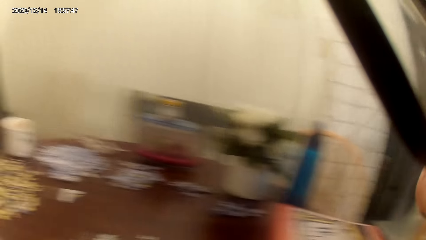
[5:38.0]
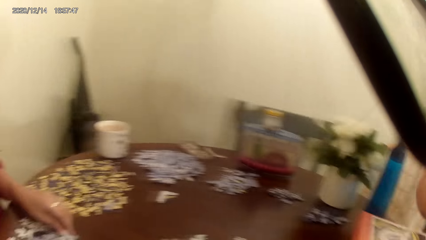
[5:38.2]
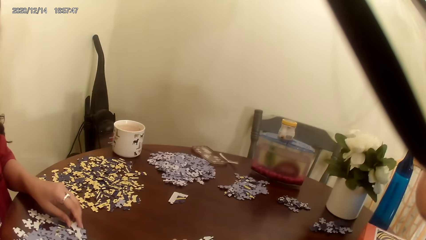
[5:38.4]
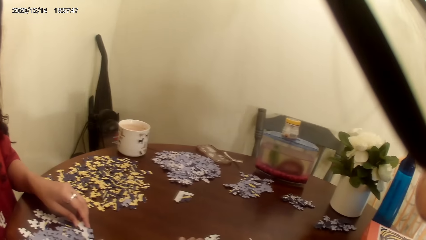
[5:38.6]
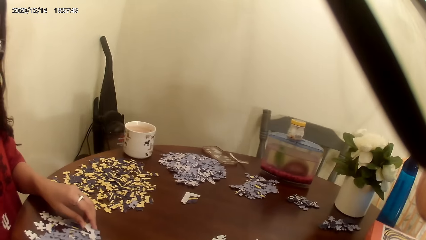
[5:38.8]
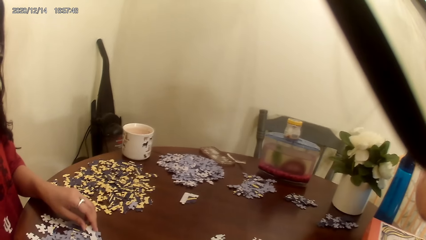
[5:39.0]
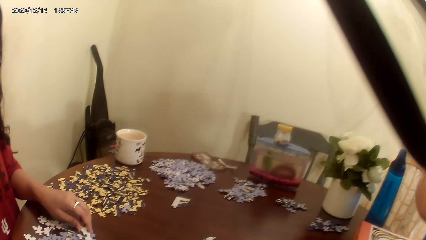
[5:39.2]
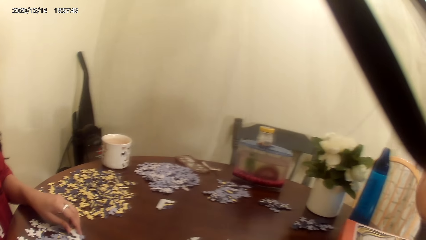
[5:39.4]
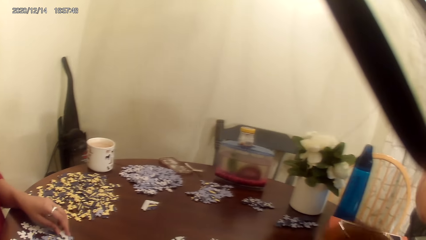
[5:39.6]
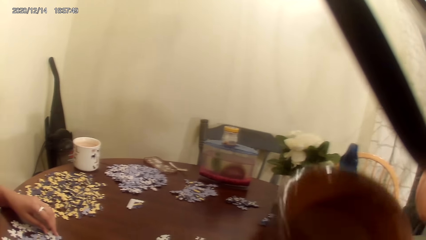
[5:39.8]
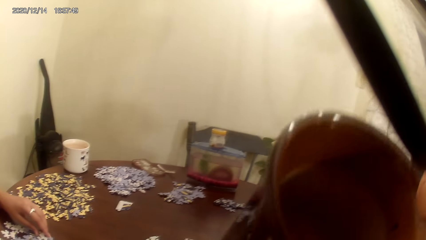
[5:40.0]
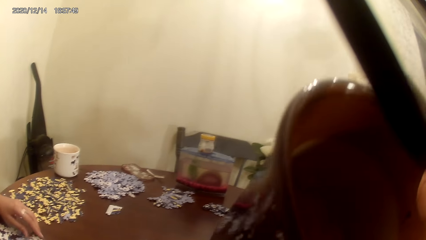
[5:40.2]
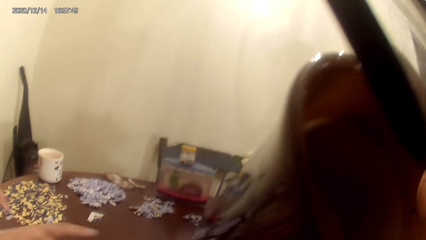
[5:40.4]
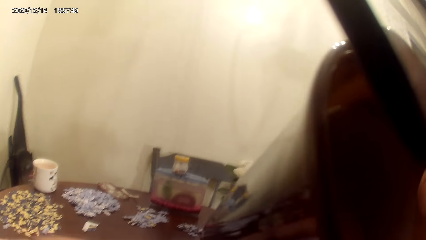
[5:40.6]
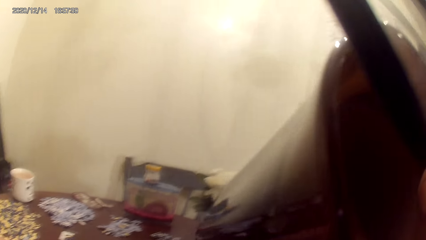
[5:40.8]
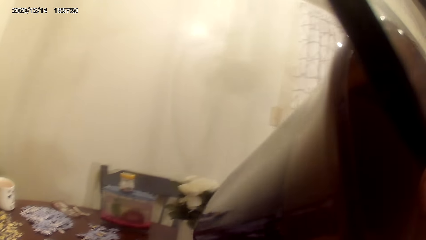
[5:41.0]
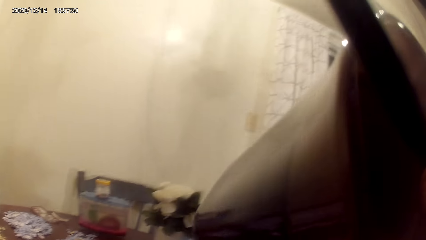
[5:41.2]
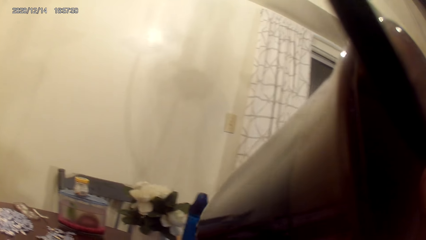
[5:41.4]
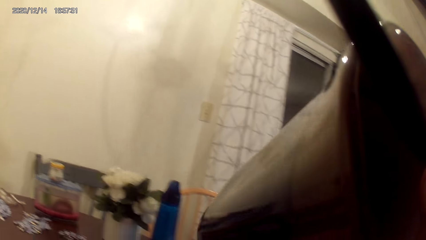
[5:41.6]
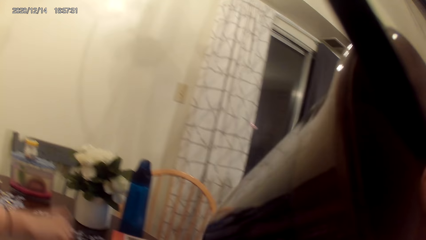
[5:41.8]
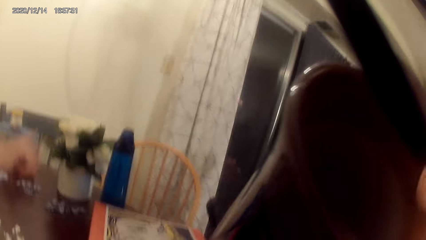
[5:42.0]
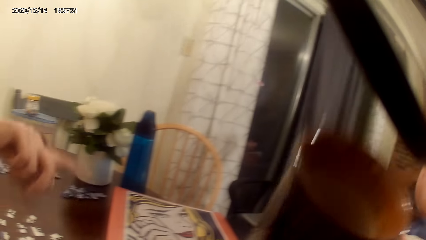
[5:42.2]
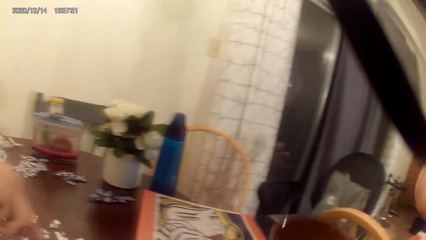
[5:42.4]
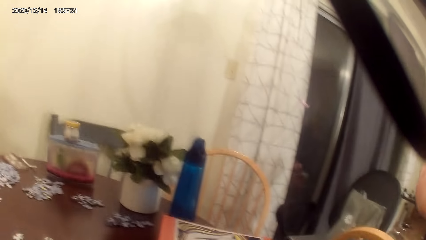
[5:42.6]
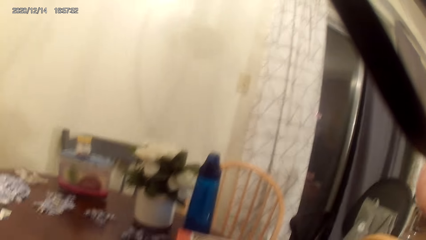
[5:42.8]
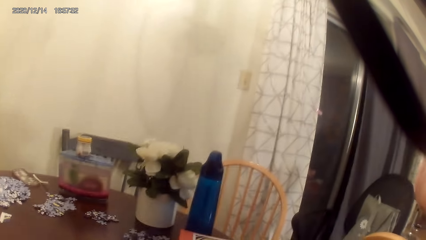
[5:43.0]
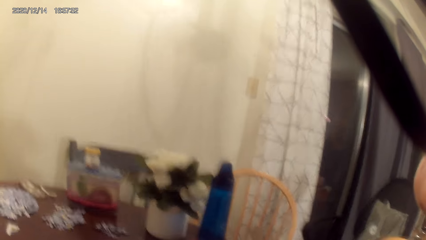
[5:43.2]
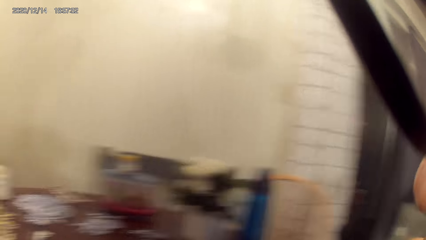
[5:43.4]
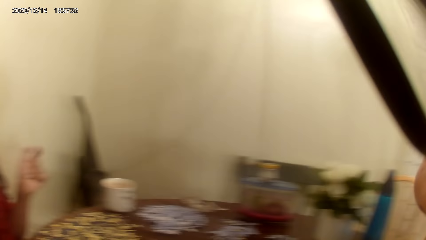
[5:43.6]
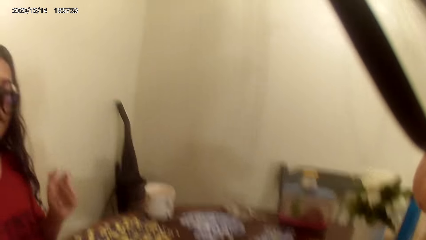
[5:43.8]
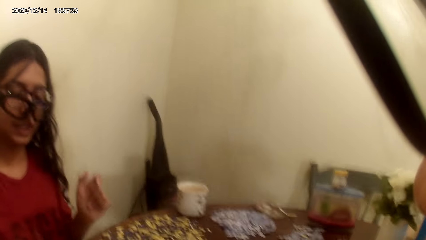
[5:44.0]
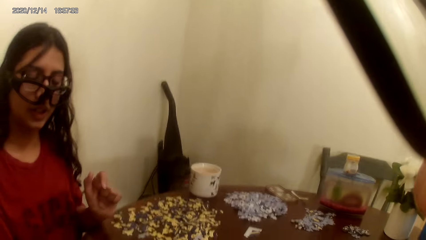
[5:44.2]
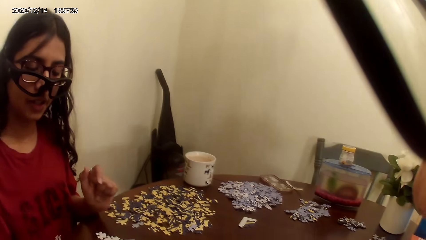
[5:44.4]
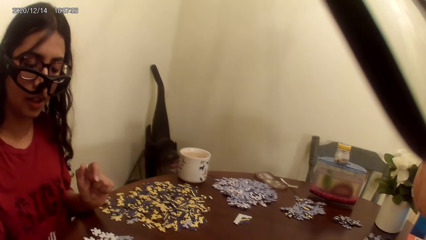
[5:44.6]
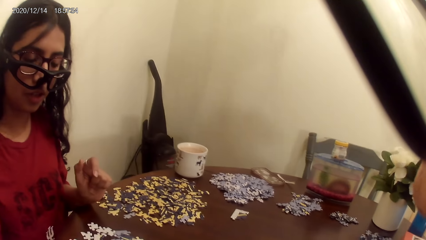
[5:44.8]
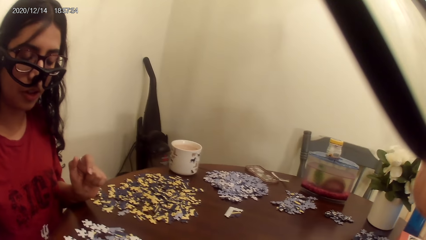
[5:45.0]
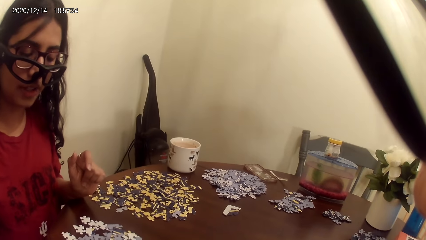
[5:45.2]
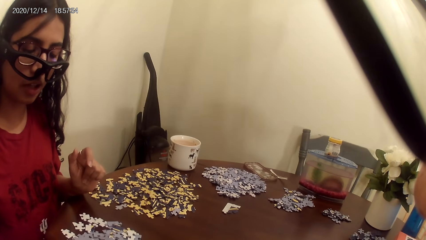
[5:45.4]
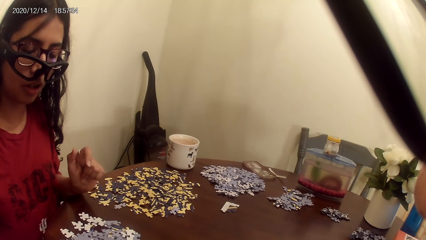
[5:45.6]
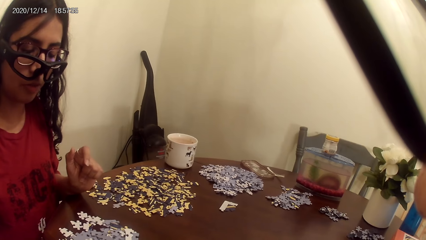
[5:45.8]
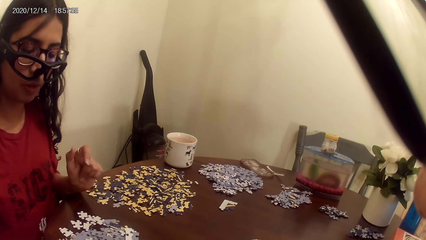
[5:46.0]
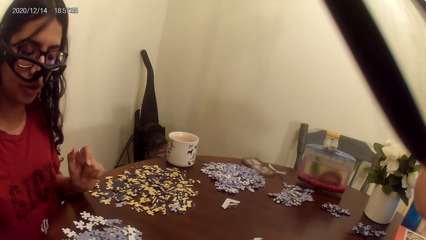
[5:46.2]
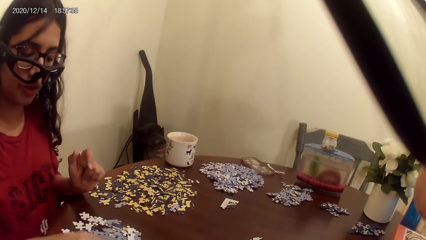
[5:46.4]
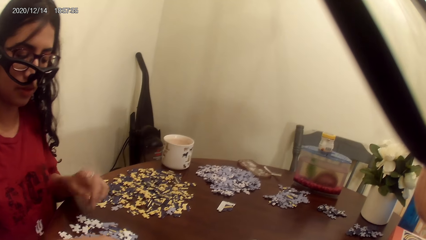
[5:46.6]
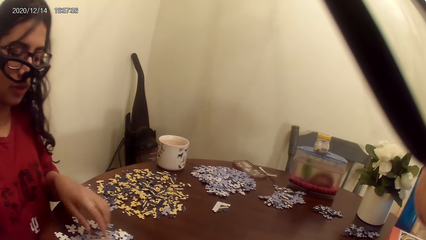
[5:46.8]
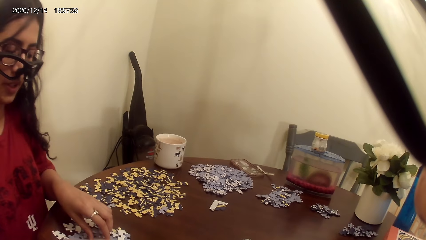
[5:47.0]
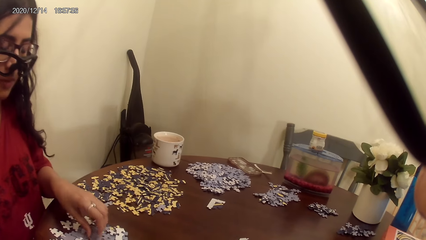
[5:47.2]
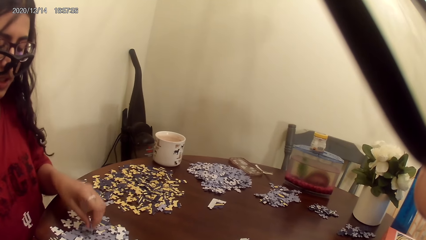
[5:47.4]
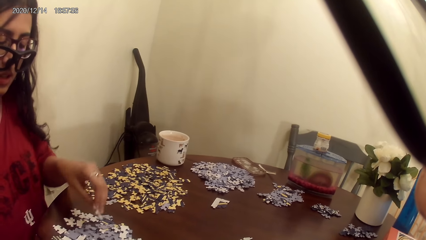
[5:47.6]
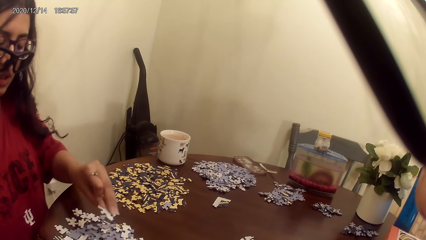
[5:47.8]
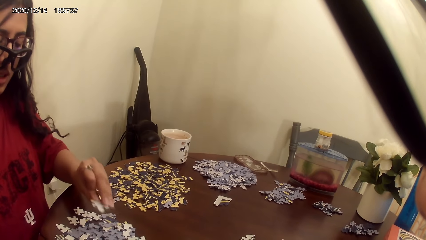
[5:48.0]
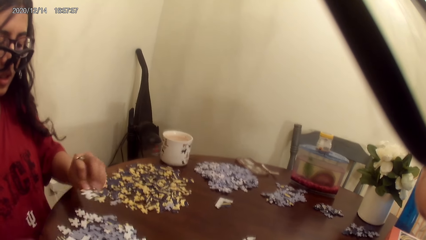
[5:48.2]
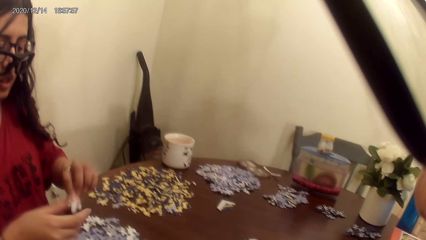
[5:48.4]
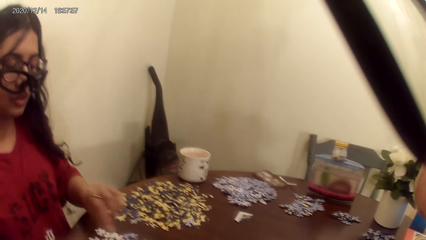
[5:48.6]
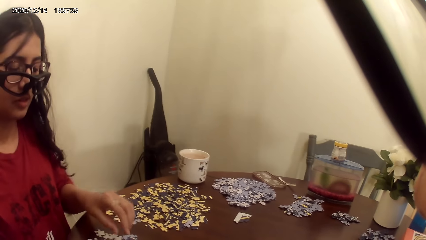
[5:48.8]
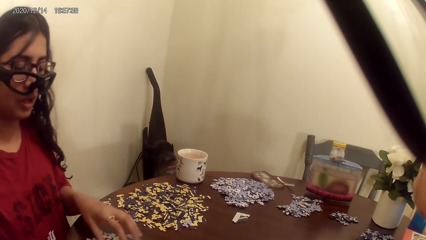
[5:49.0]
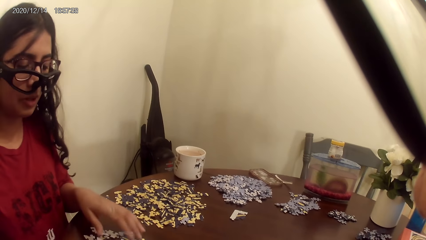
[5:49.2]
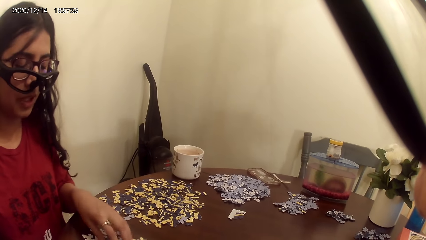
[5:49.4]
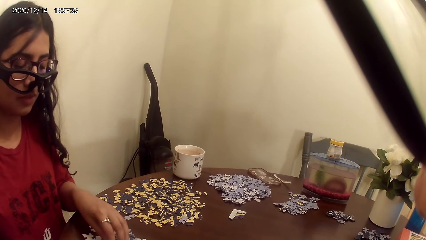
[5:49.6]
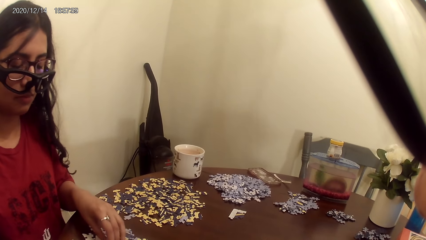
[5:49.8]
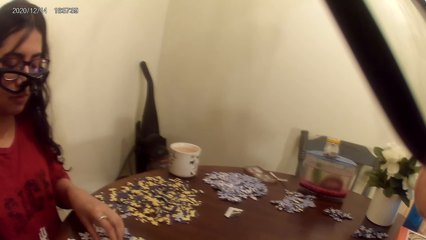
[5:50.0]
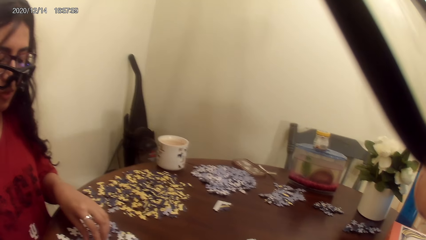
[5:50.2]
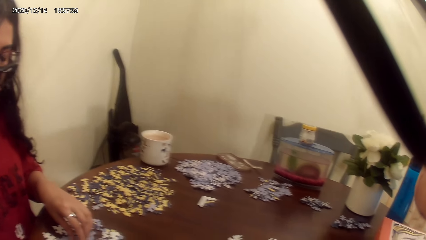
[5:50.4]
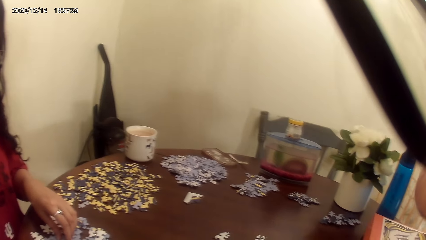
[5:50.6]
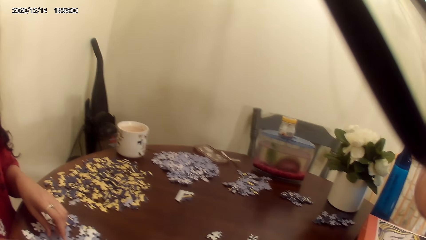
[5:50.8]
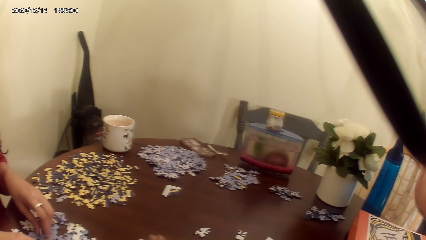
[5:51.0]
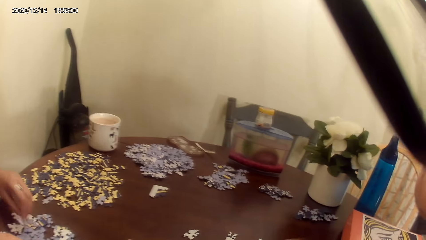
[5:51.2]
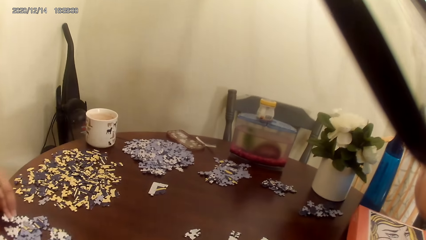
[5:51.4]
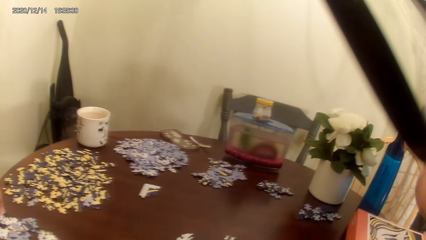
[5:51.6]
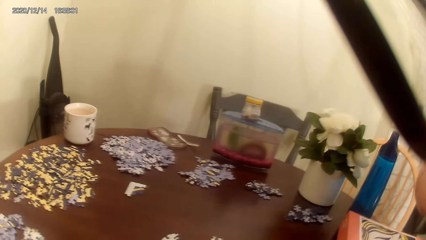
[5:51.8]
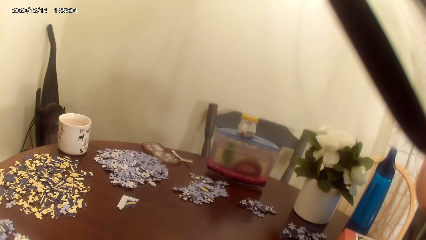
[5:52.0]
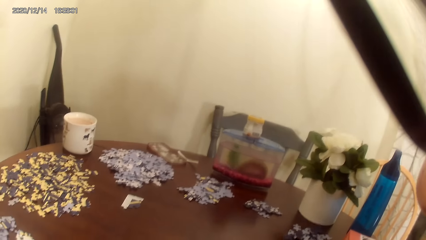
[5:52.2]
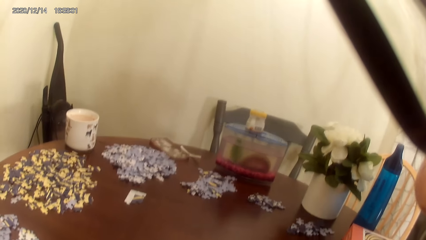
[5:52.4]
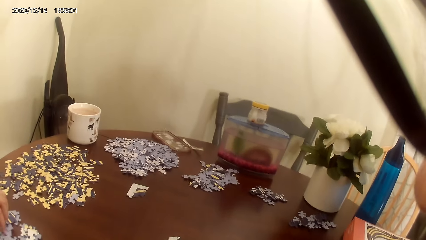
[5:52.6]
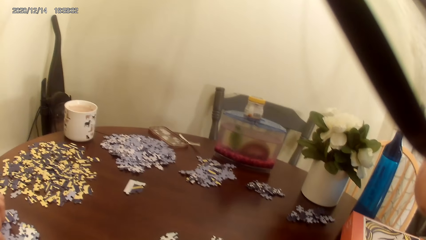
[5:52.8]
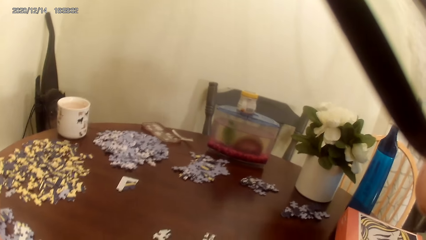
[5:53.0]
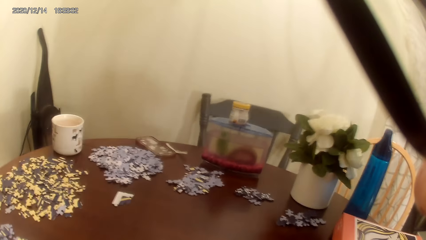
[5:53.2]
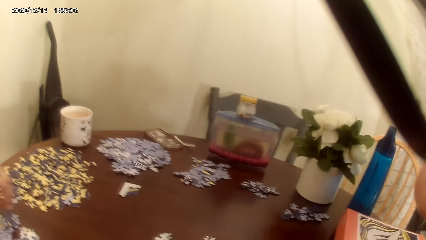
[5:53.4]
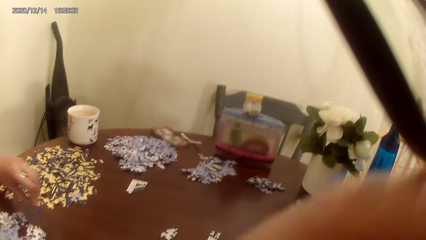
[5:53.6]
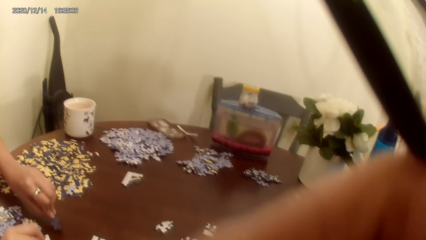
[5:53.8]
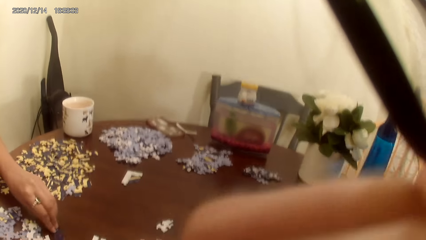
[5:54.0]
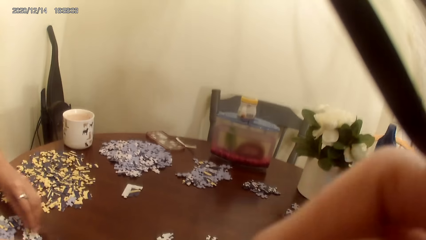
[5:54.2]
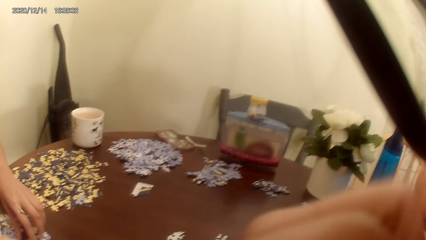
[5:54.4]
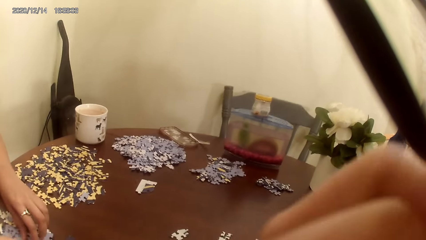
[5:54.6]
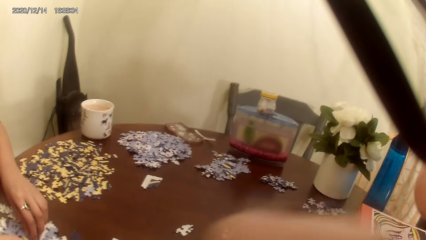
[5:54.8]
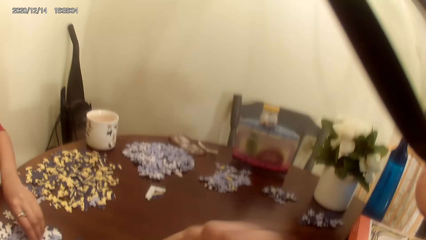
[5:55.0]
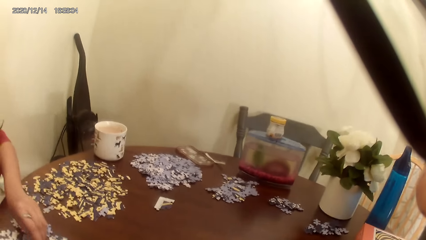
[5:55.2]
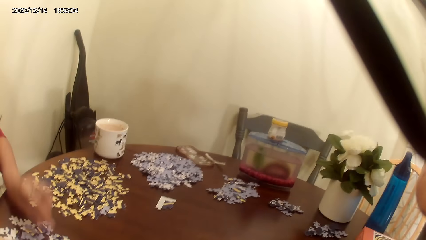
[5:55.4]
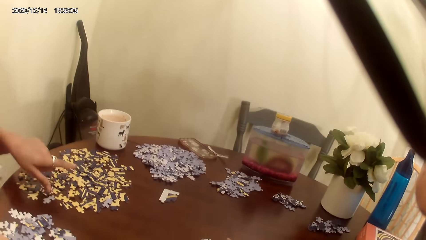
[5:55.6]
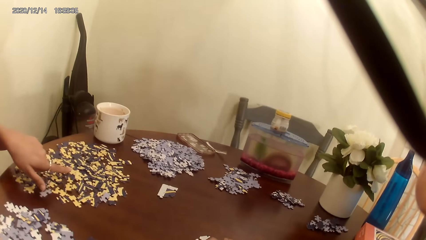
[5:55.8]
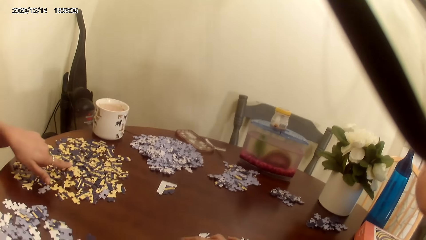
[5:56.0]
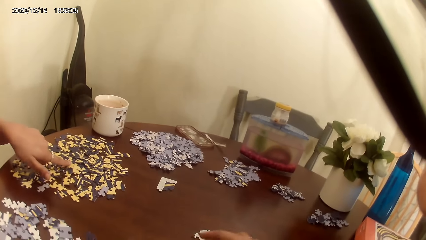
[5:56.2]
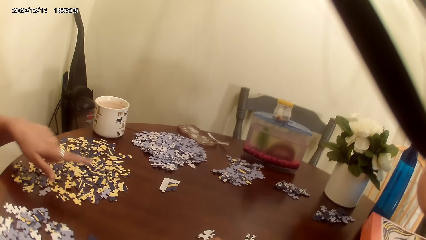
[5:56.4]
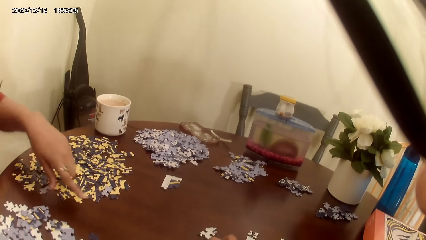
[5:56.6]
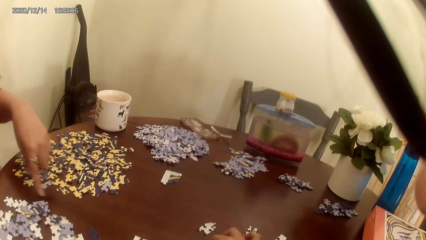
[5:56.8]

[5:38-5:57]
The camera wearer drinks tea. They put the cup on the cardboard. A person talks to the camera wearer. The person plays the game. The camera wearer talks to the person. The person arranges a jigsaw puzzle on the table.
